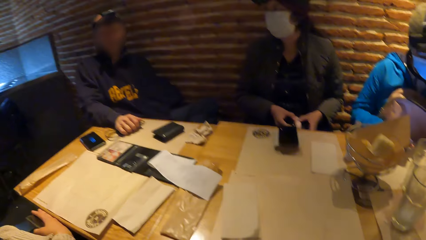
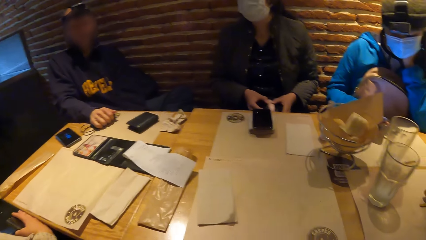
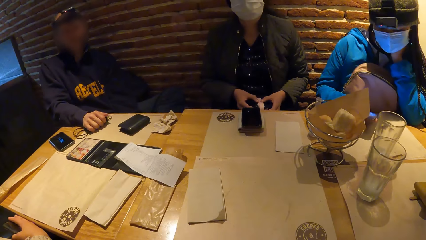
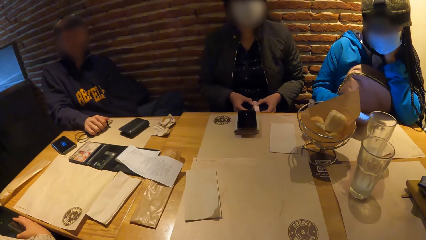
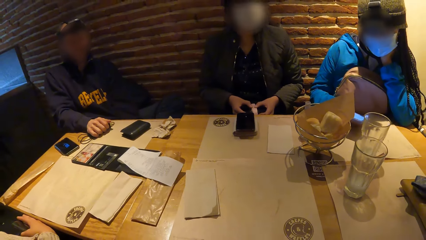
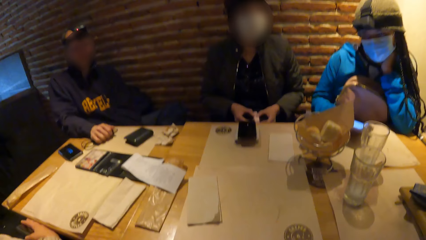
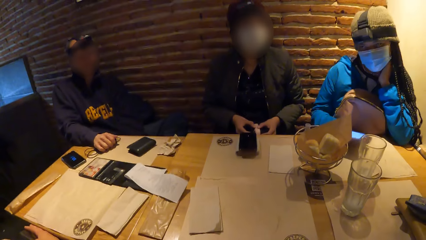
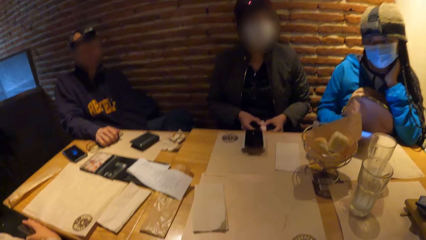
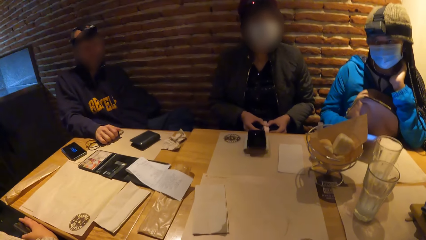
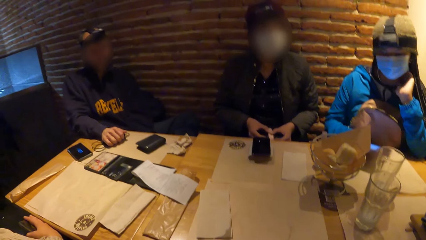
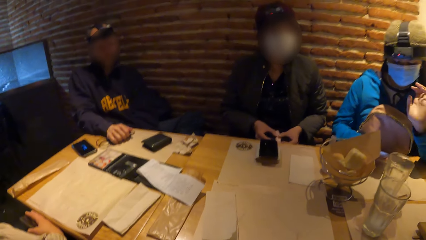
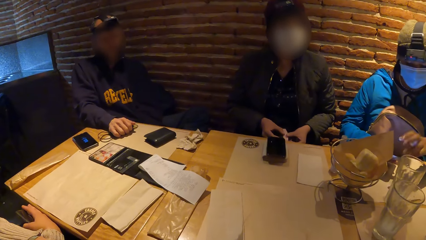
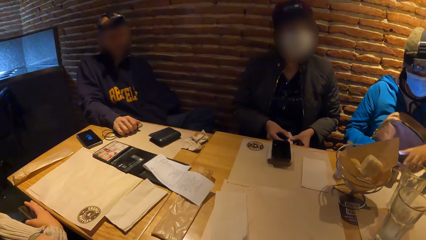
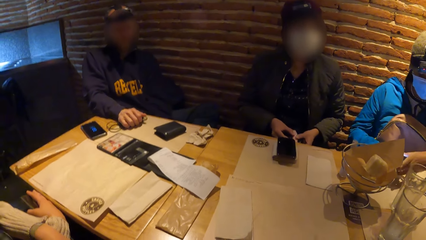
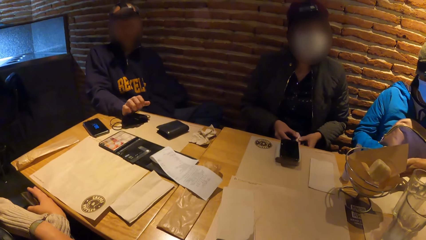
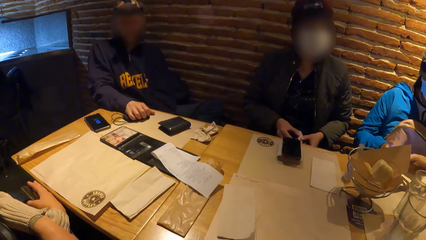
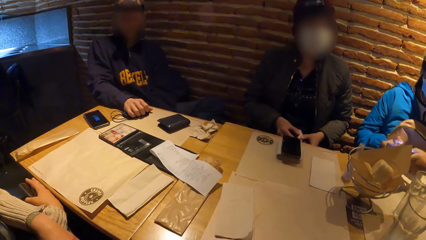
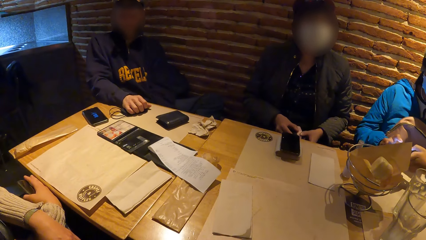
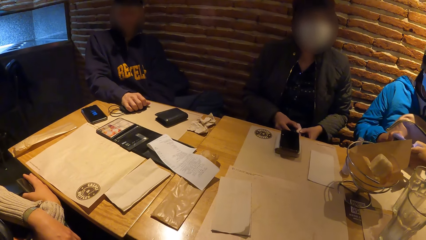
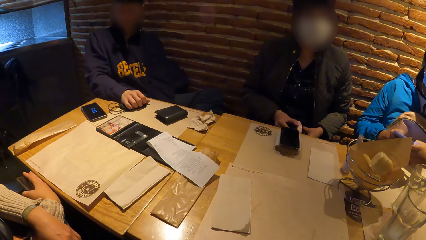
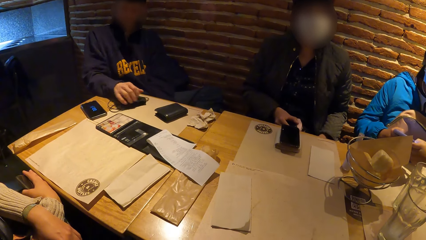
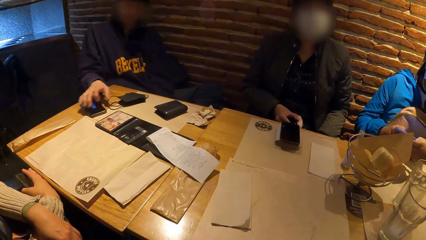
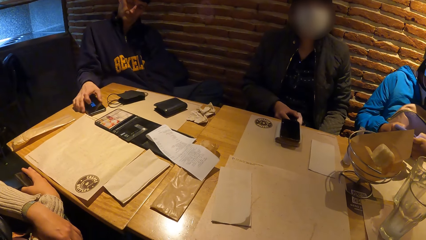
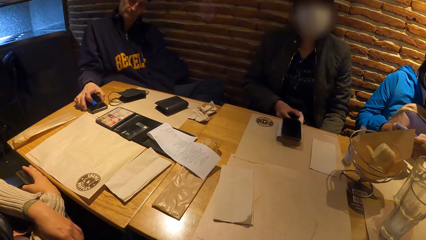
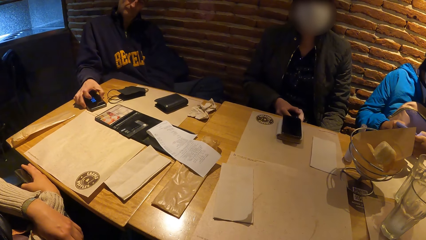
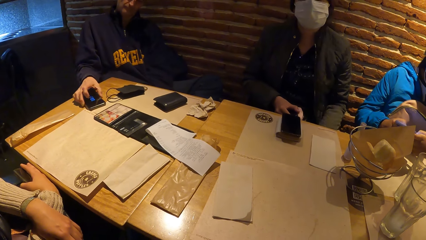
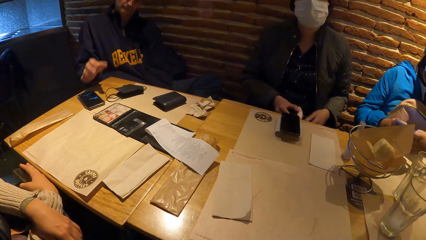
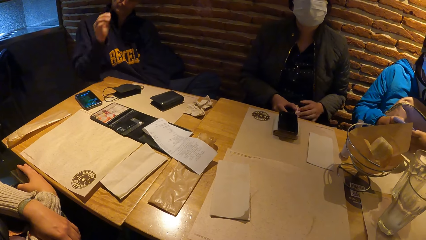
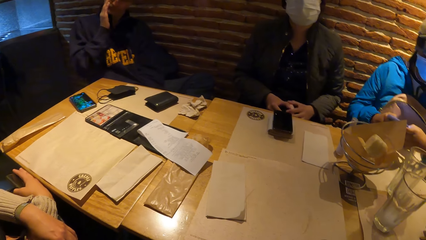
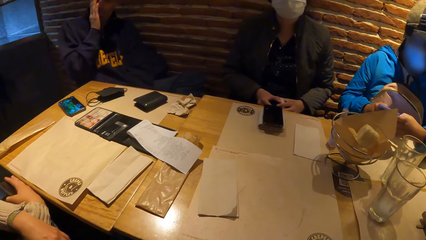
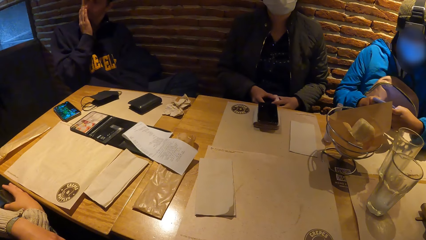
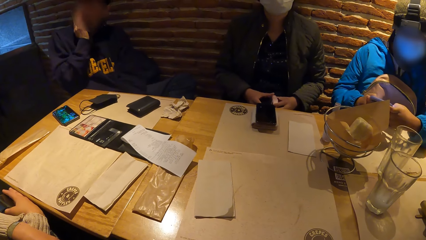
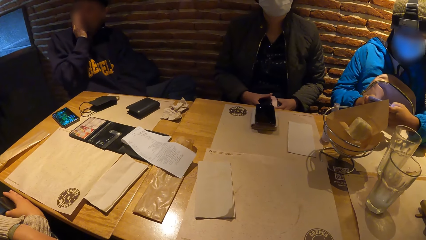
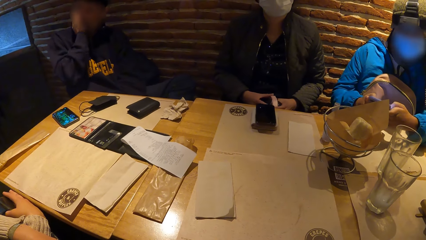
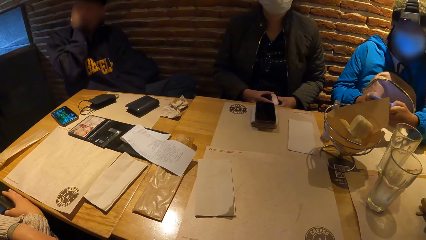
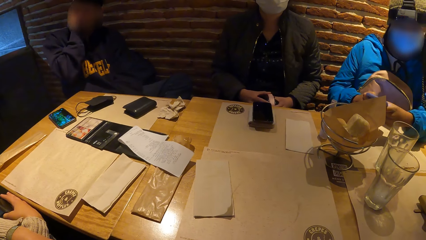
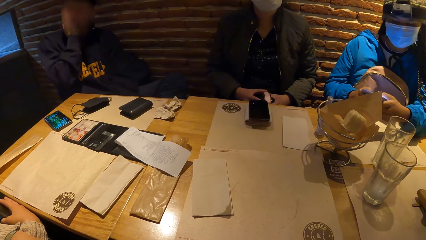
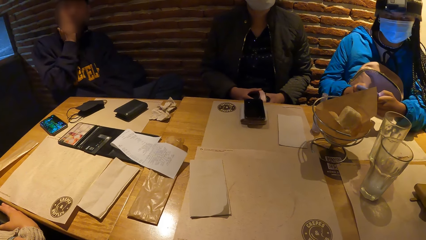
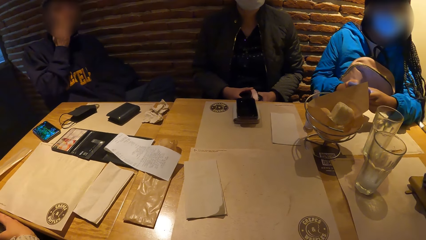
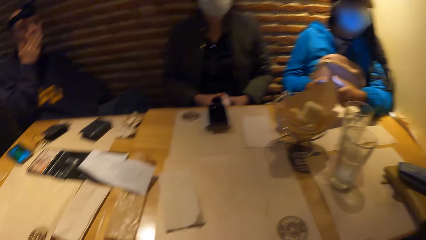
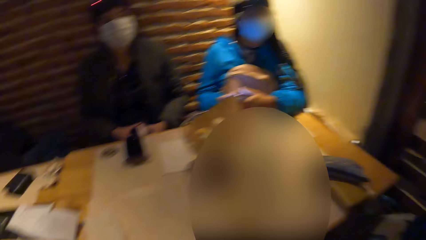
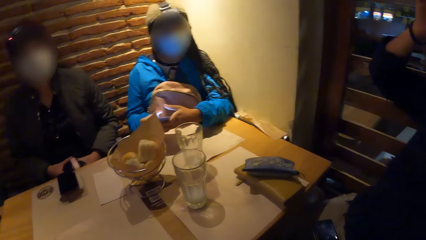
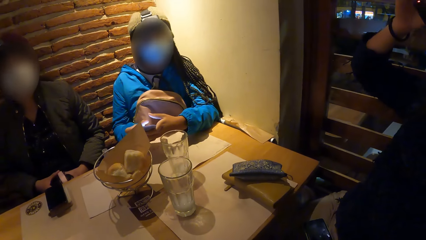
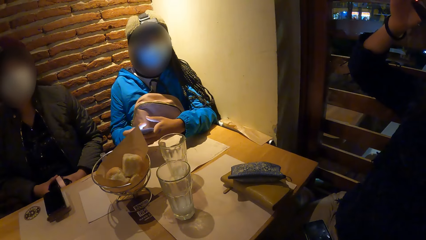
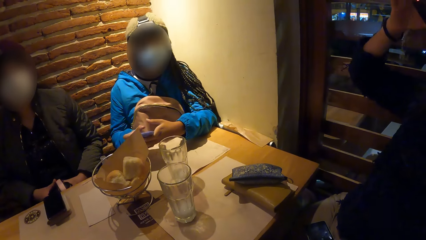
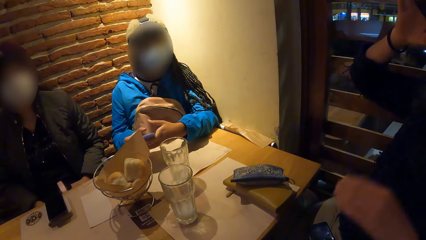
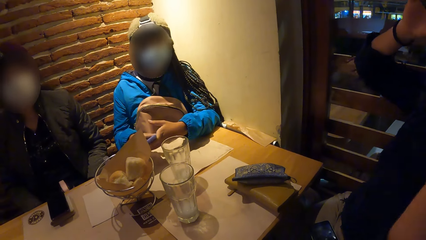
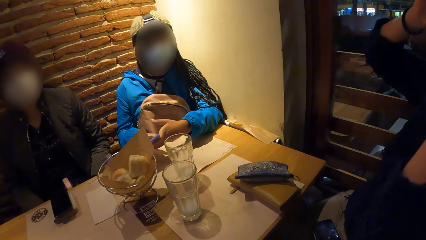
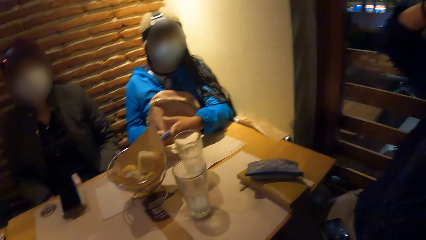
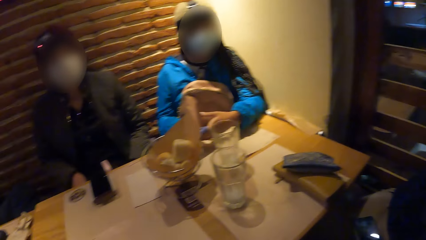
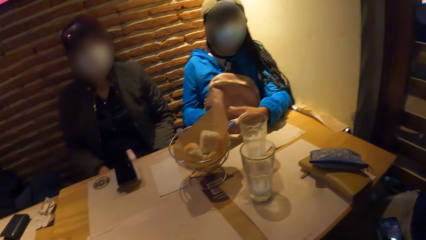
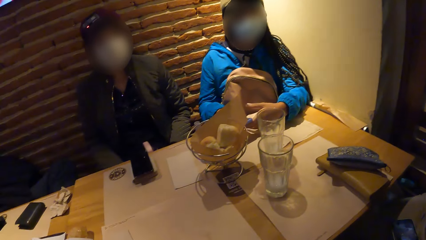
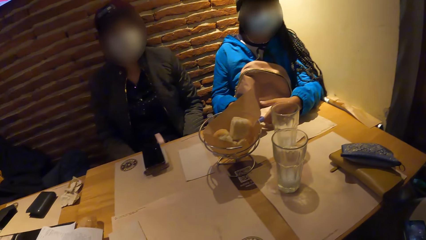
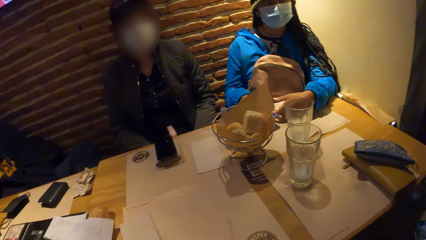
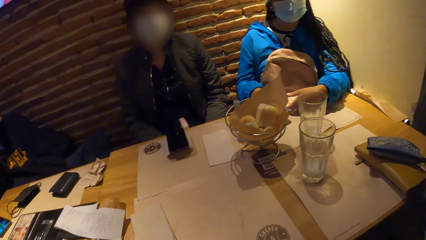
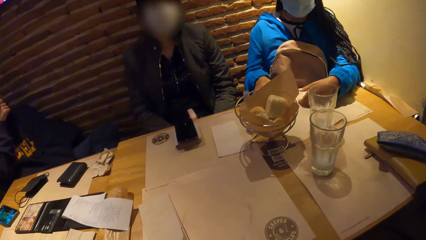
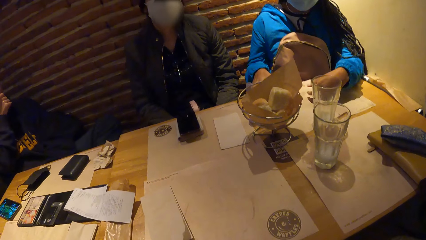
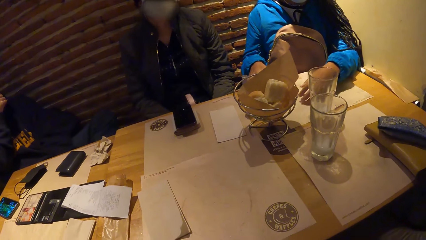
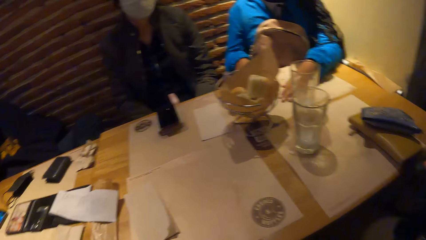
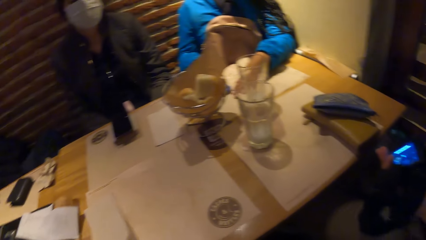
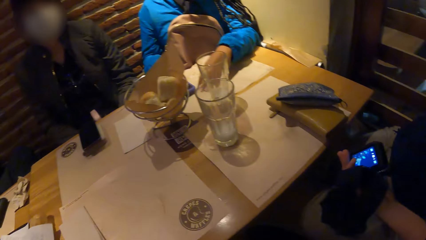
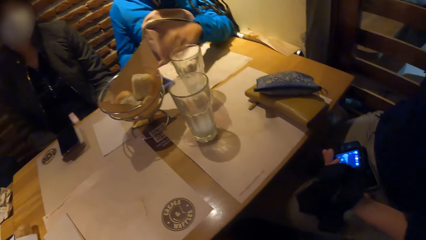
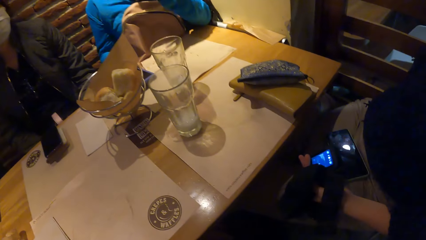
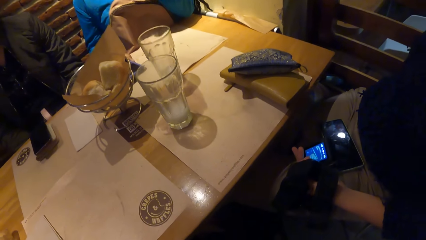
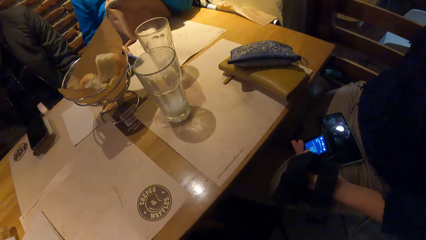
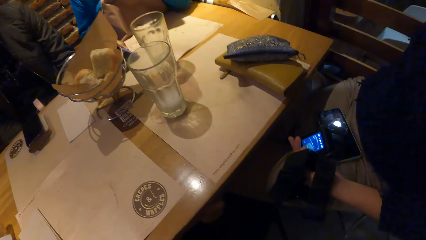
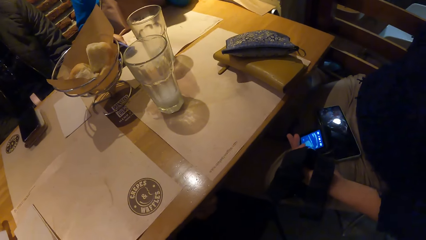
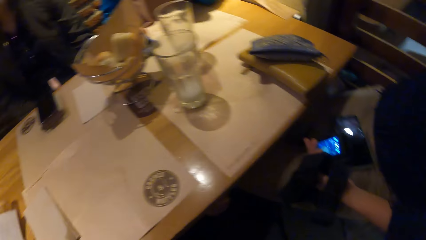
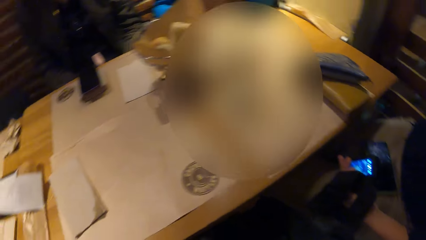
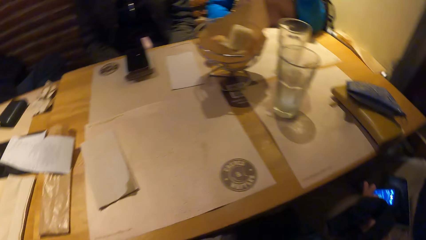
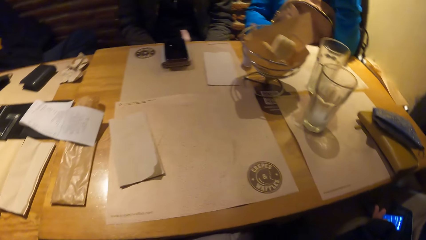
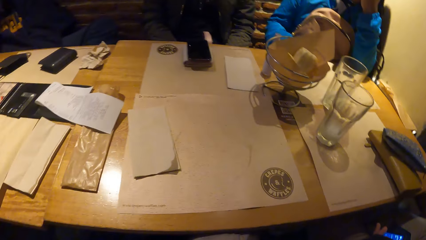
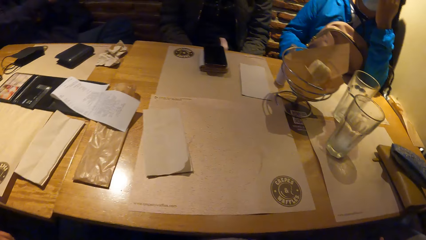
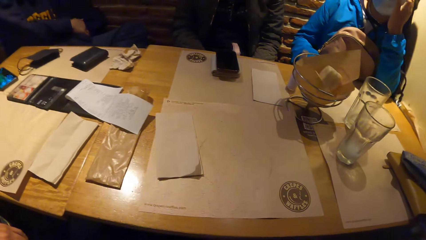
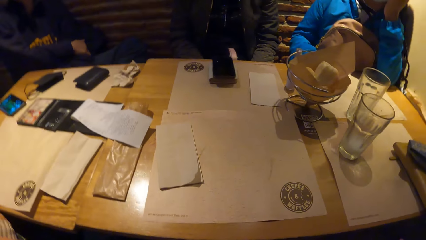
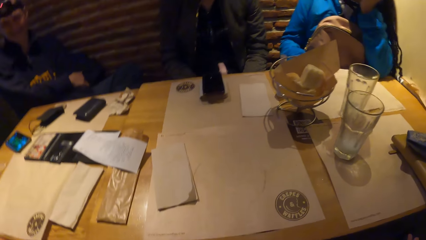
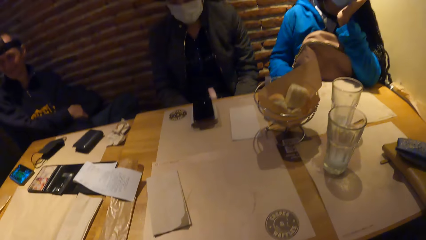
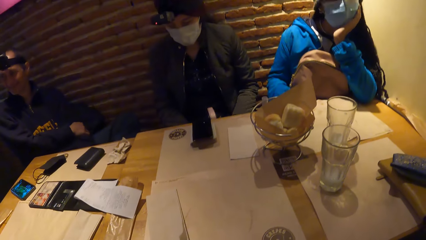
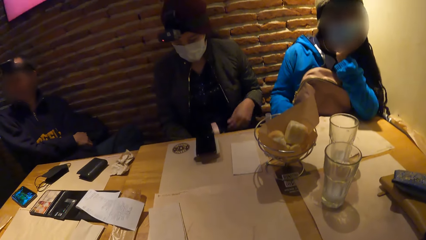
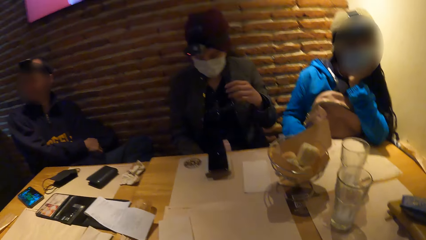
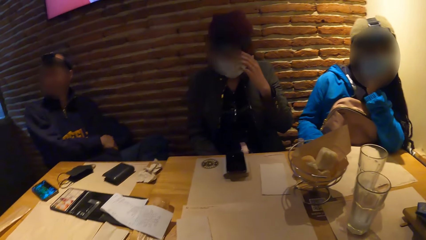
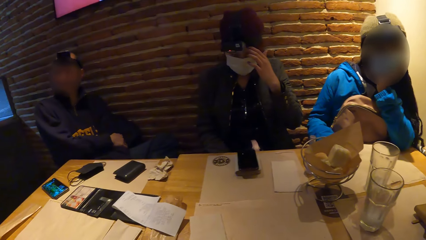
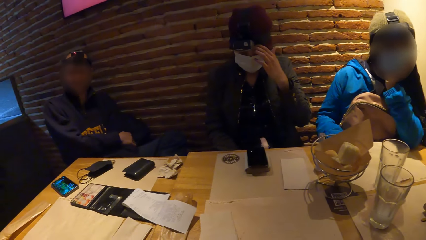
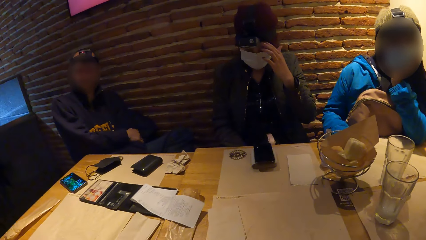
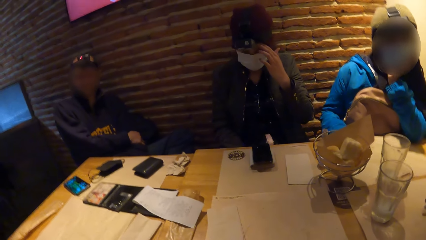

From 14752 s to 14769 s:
A man taps the mobile phone with his right hand. The camera wearer turns to the man. They look at the man's camera and phone. They turn to the table.
